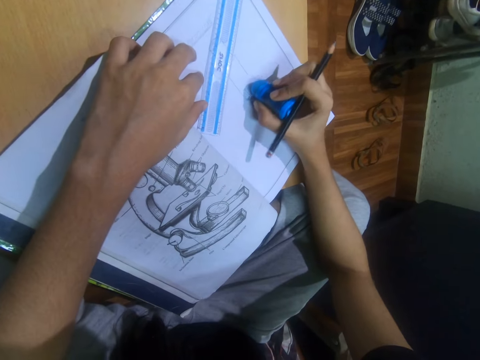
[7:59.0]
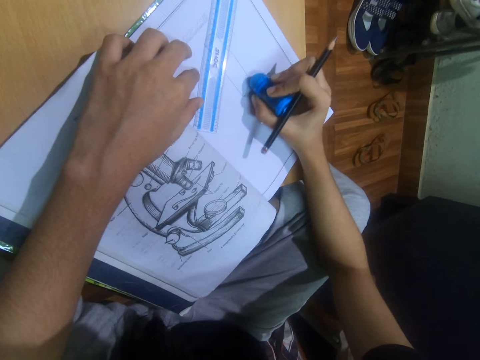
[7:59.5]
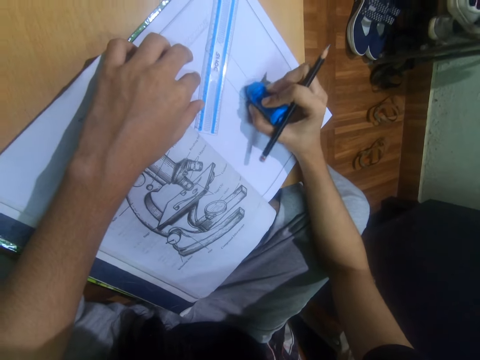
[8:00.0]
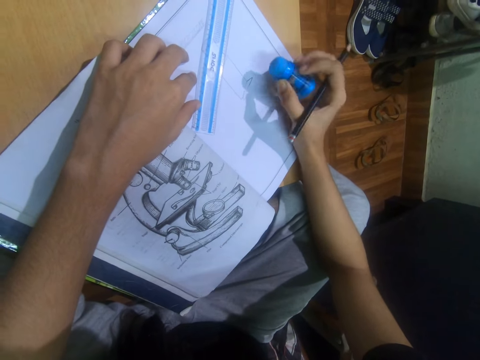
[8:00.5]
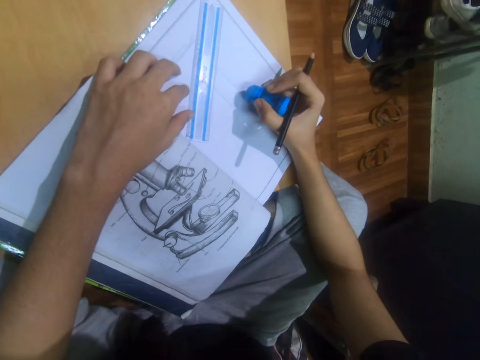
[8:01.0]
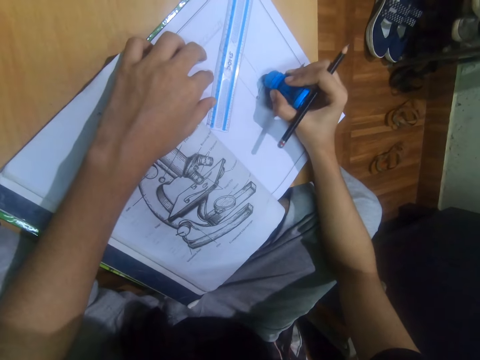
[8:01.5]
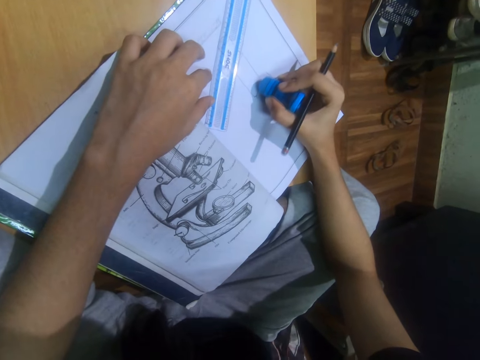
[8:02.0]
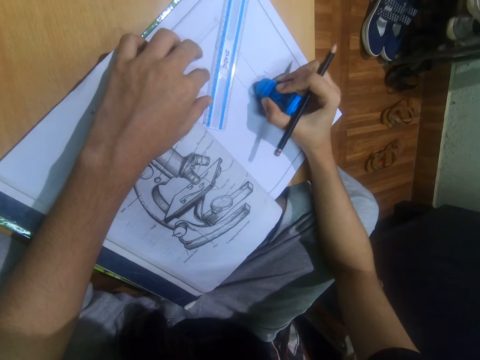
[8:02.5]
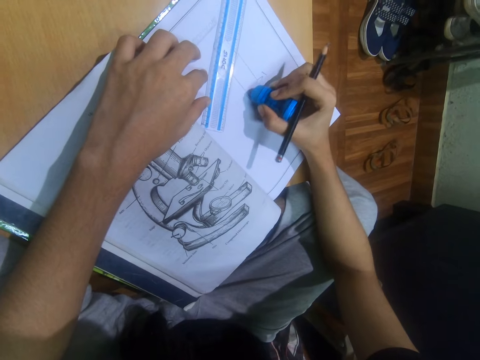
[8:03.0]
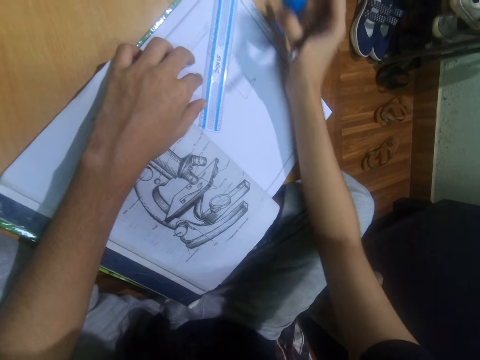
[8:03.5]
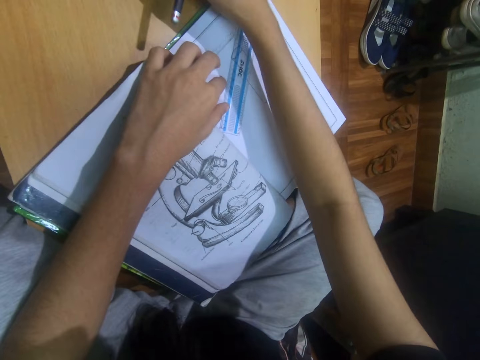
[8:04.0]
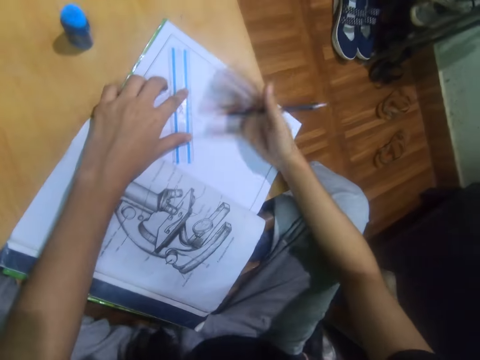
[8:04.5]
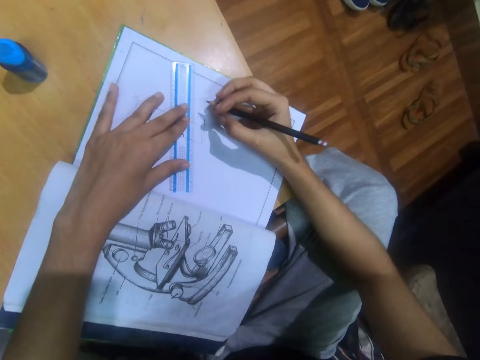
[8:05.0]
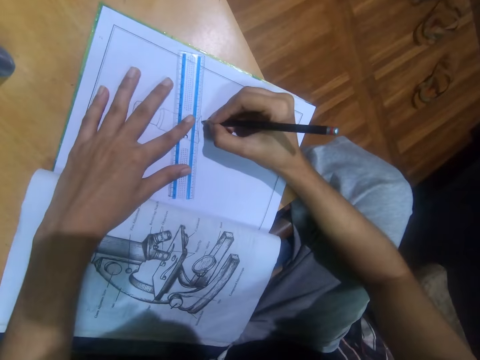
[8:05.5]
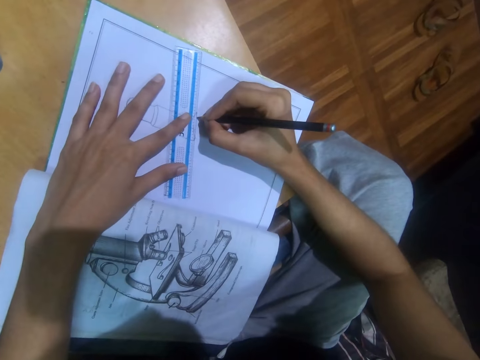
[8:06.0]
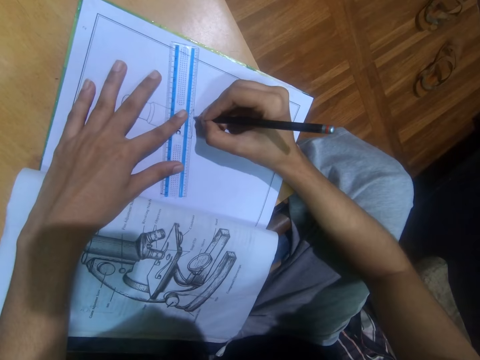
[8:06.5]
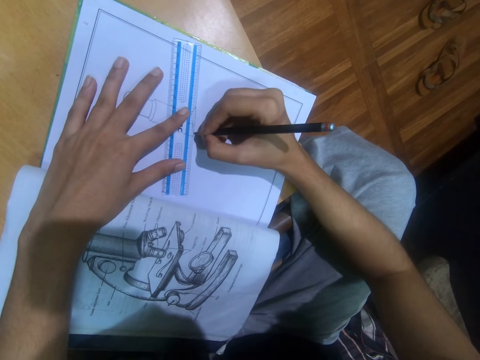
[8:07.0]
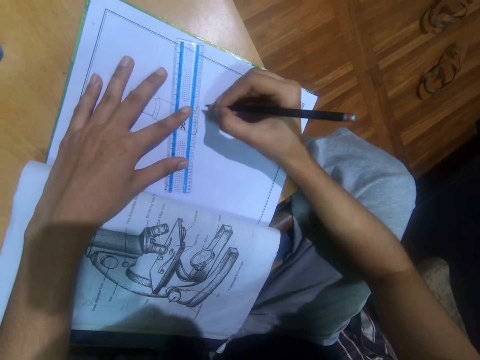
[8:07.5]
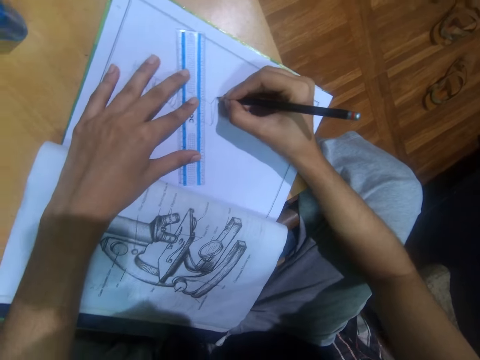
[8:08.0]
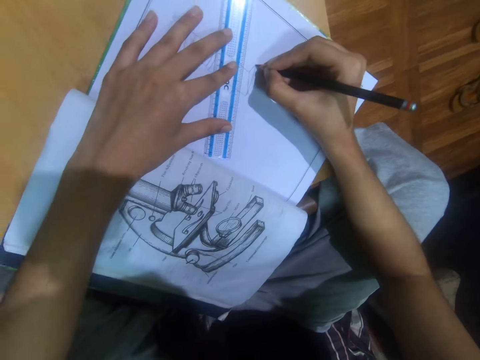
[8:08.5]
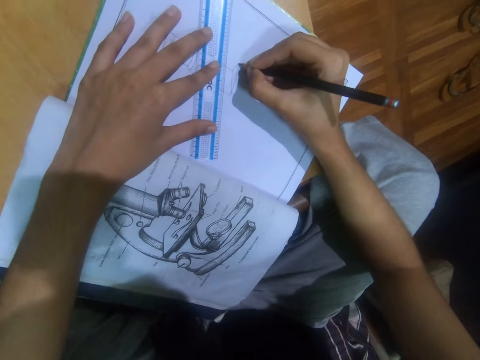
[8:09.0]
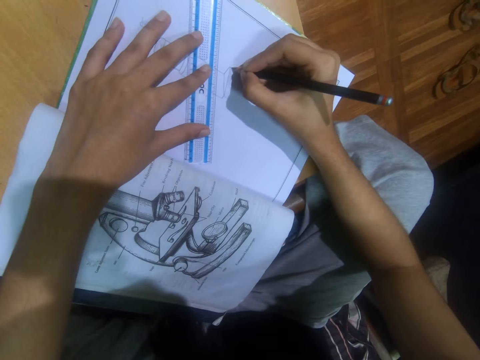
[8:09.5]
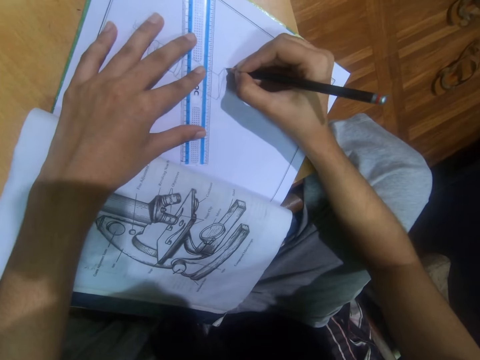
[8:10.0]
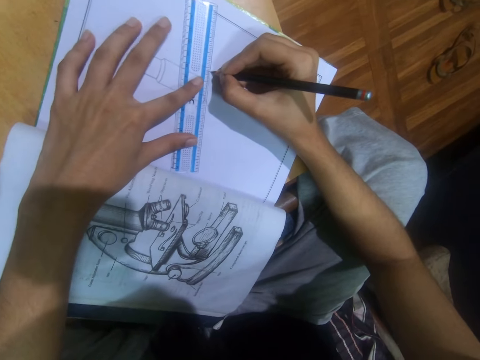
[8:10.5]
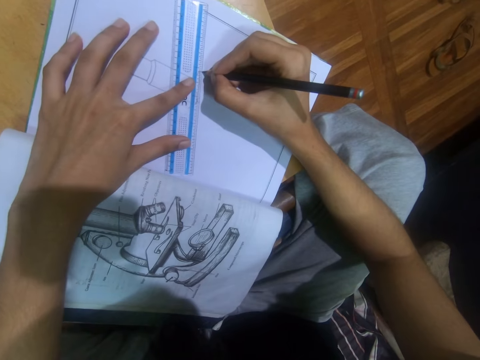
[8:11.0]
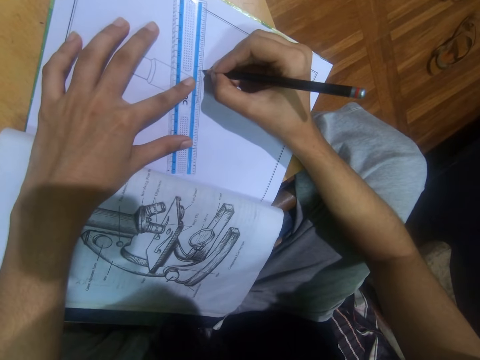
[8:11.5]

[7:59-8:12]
The camera wearer puts the eraser on the table. They wipe the book with the right hand. They draw on the book using a ruler and pencil.

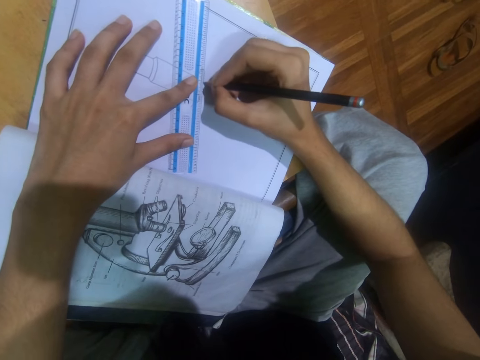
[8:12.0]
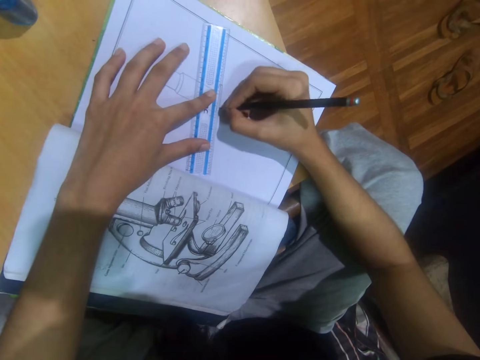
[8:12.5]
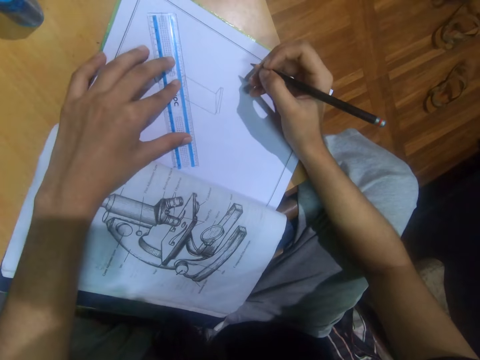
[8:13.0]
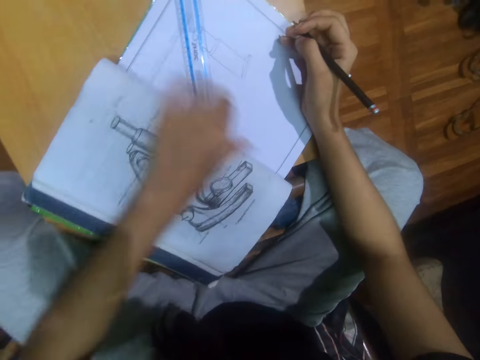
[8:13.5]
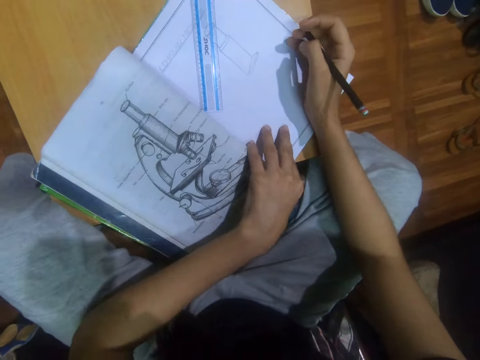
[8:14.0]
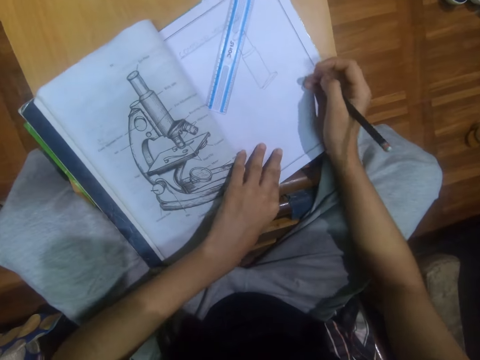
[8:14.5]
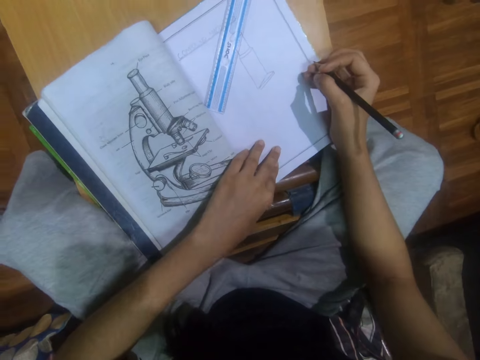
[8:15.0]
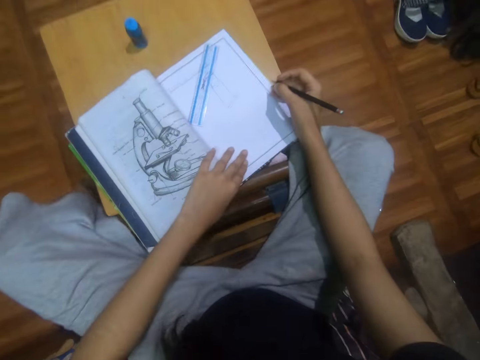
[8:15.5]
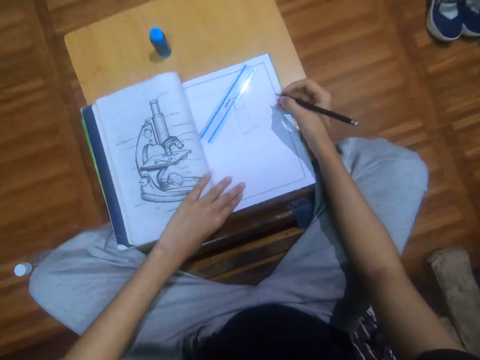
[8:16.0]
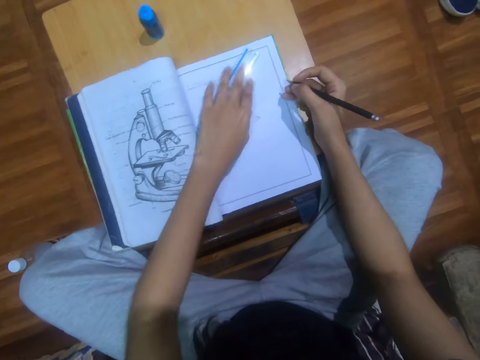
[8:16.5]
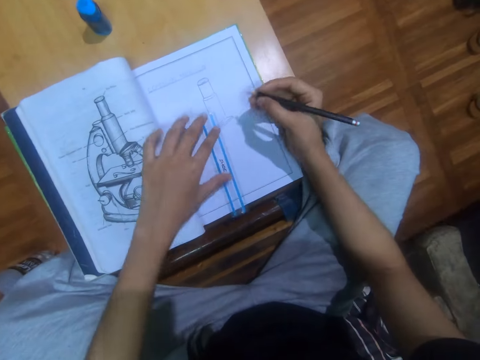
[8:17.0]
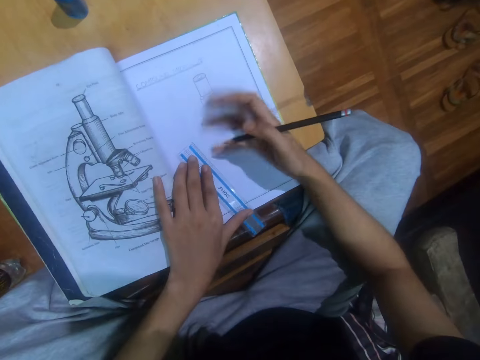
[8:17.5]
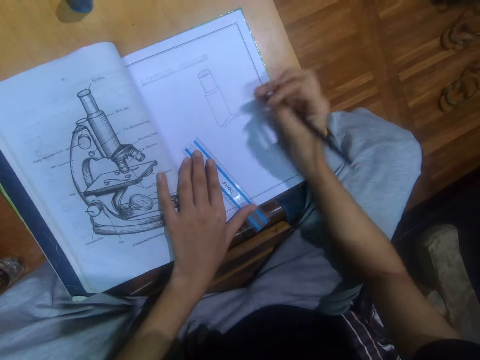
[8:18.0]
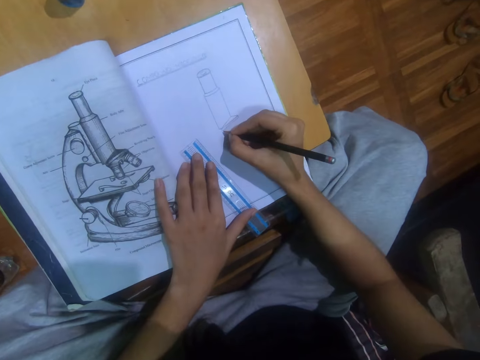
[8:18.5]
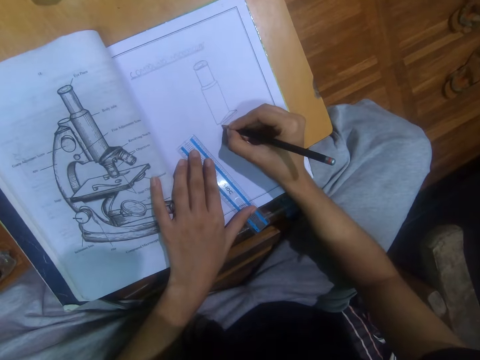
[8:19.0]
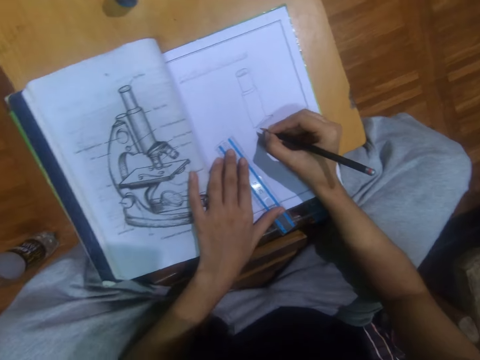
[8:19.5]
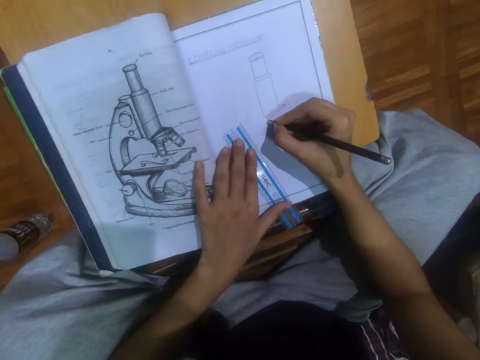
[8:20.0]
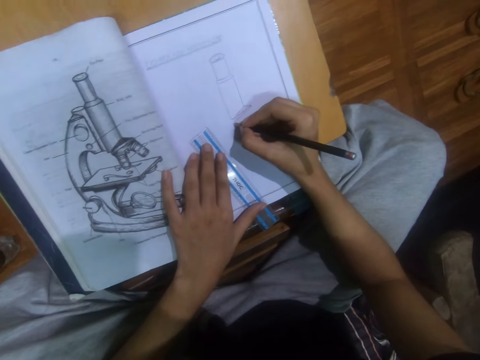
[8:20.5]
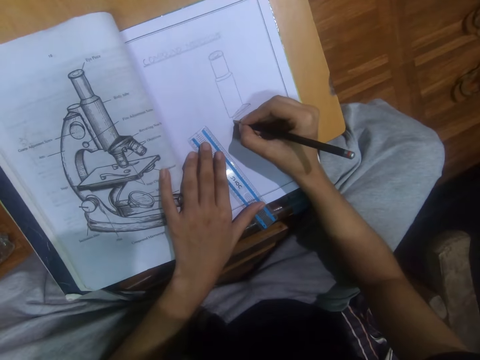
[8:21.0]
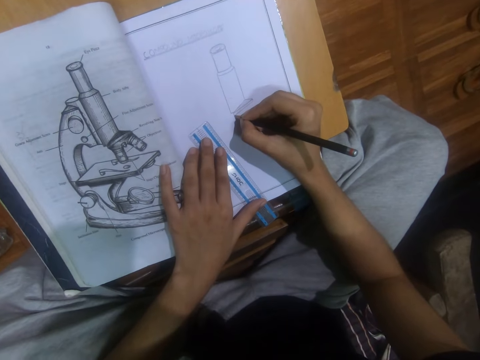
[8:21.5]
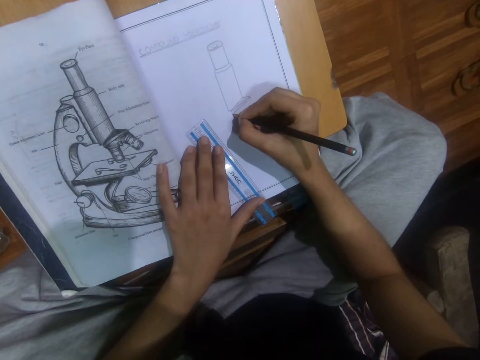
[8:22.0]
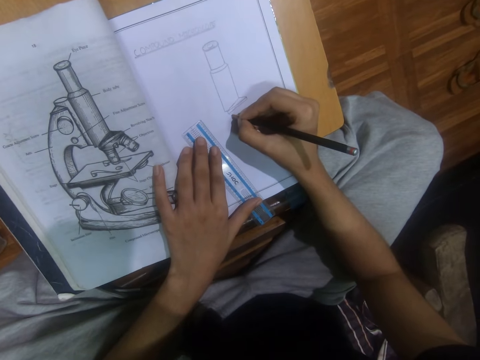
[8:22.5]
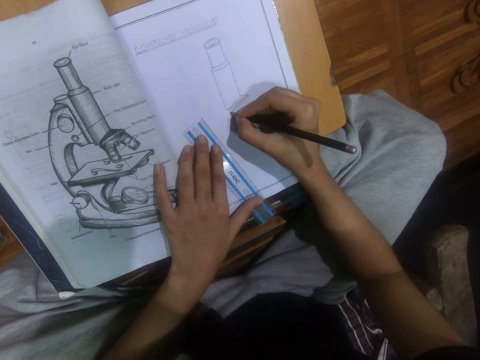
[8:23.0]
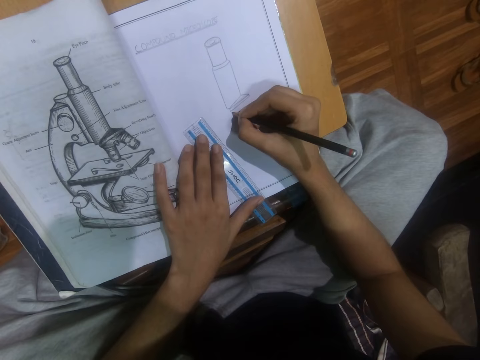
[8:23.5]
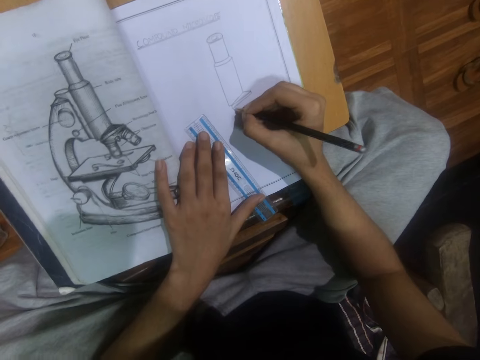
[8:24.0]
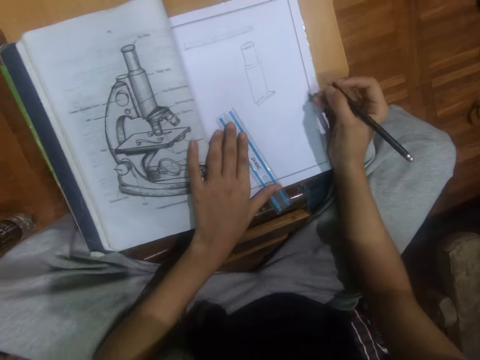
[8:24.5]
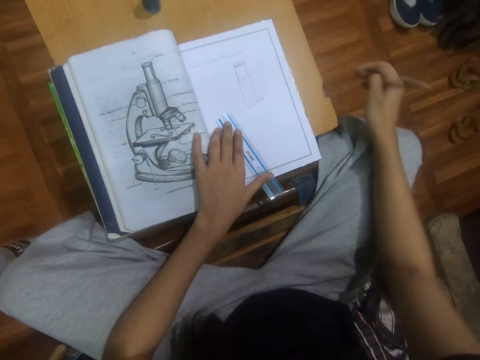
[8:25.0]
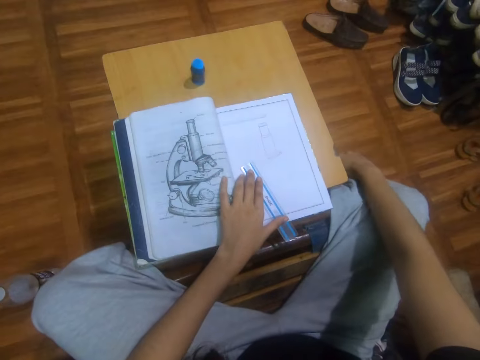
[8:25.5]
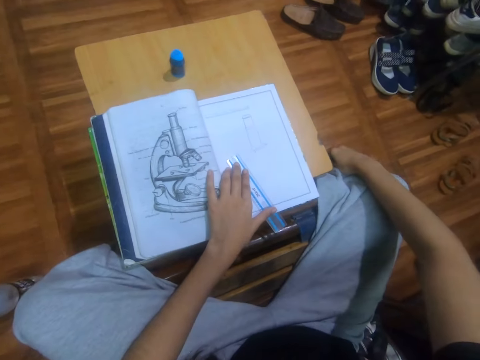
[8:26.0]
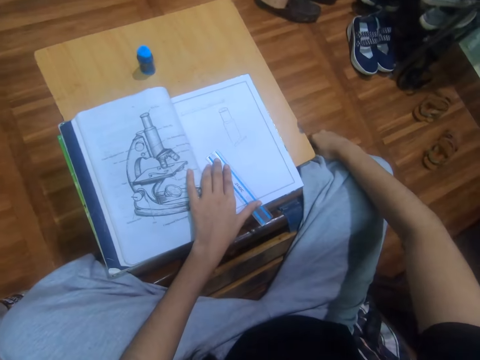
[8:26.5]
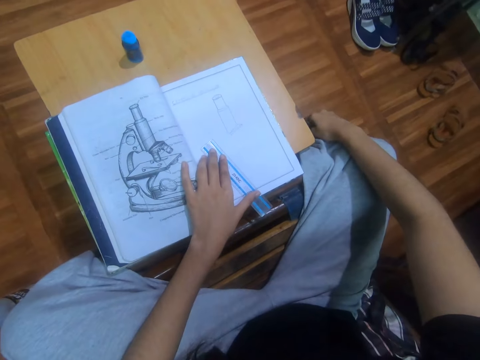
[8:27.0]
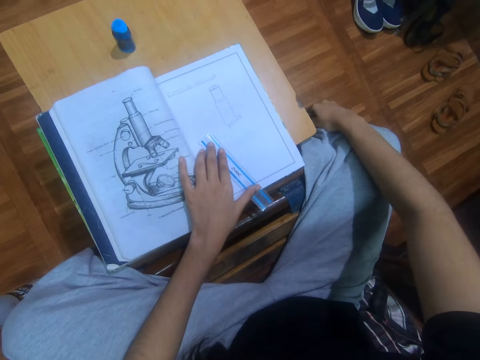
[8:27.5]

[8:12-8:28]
The camera wearer turns the book. They pick up a ruler and move the ruler. They wipe the book with the right hand. They draw on the book. They scratch the leg with a pencil.
